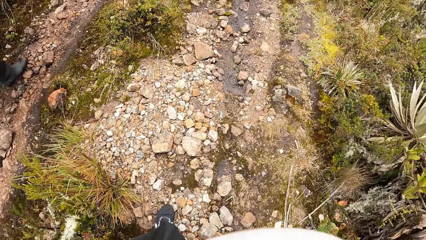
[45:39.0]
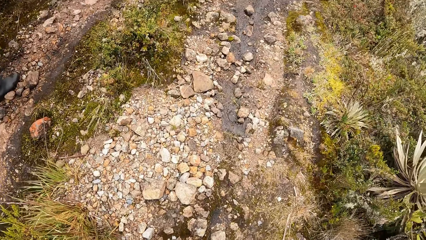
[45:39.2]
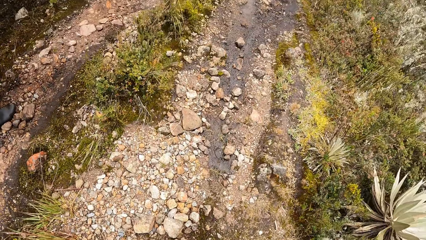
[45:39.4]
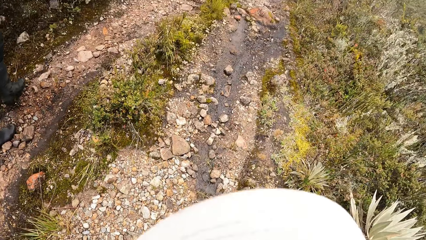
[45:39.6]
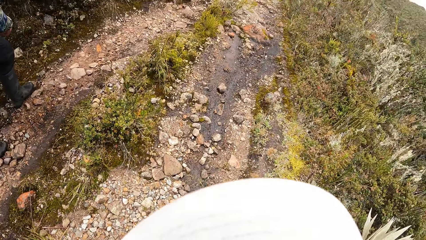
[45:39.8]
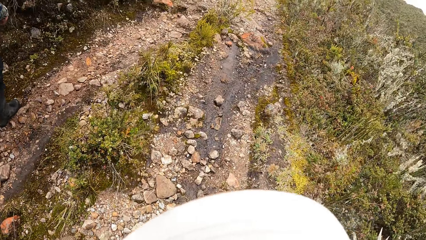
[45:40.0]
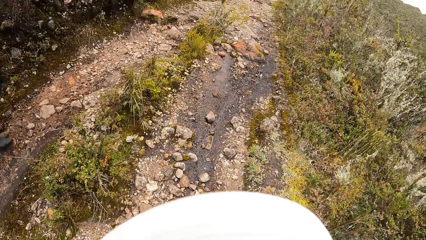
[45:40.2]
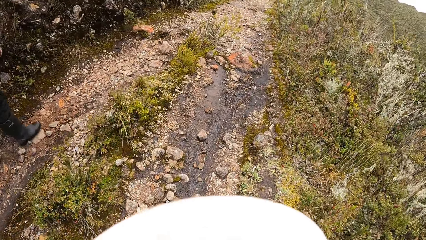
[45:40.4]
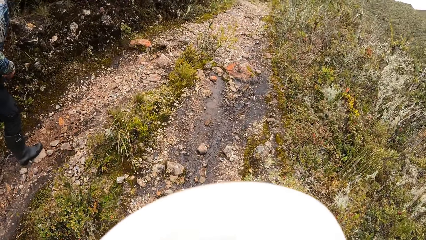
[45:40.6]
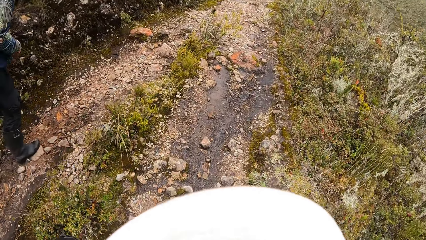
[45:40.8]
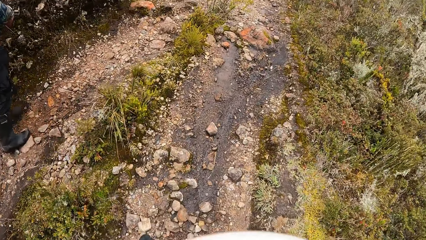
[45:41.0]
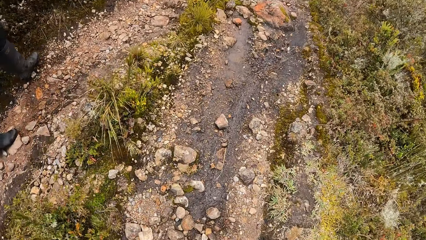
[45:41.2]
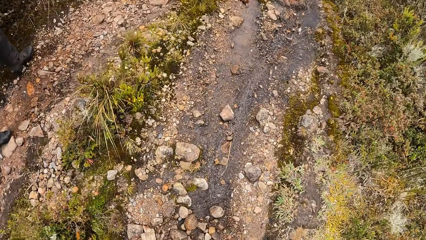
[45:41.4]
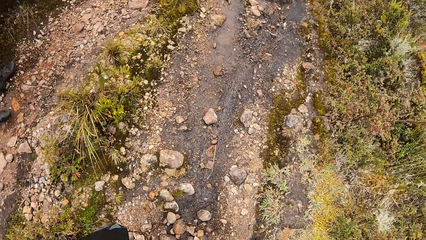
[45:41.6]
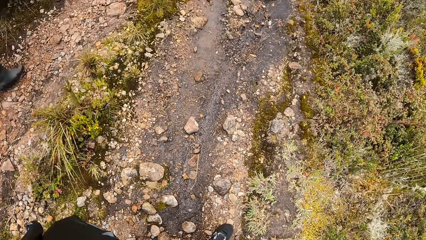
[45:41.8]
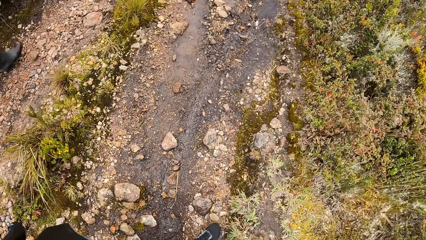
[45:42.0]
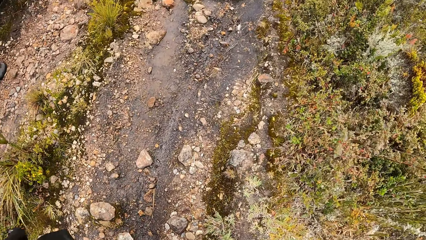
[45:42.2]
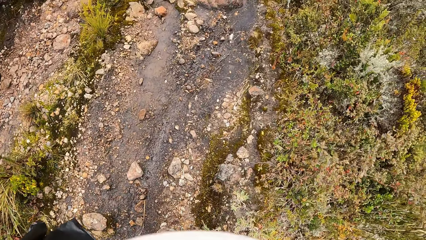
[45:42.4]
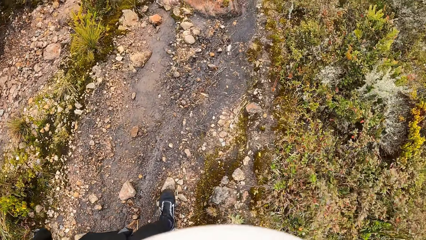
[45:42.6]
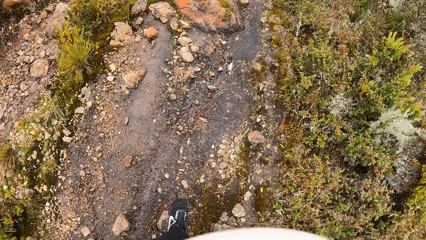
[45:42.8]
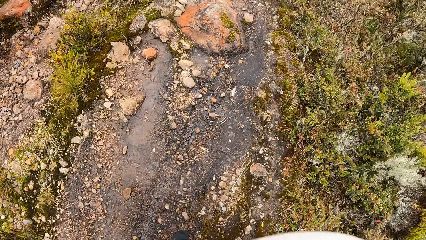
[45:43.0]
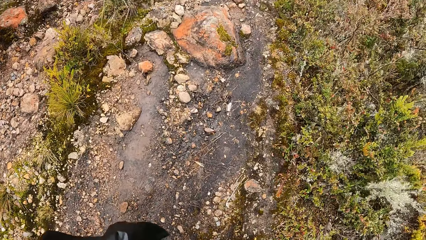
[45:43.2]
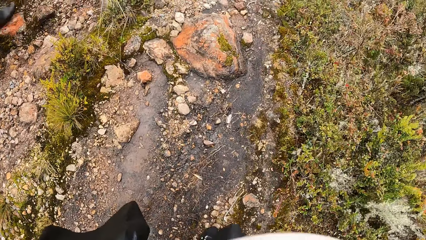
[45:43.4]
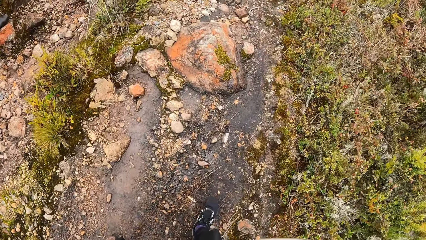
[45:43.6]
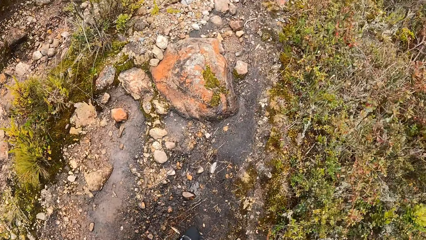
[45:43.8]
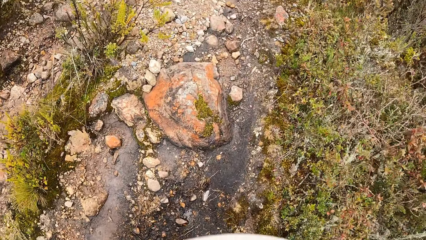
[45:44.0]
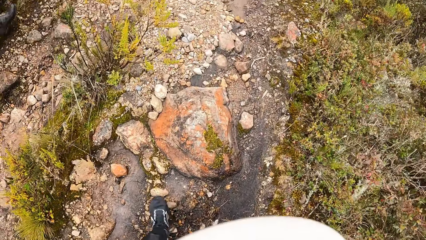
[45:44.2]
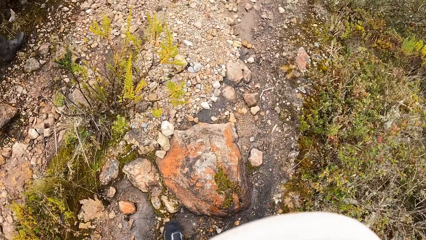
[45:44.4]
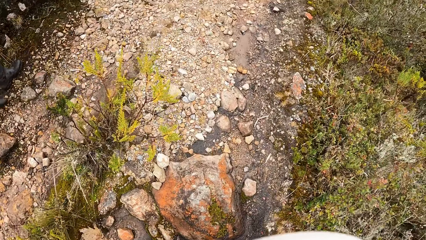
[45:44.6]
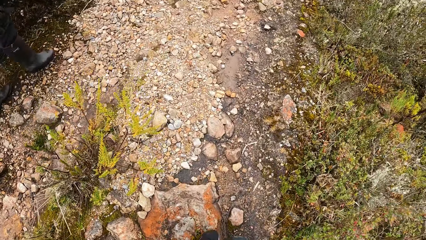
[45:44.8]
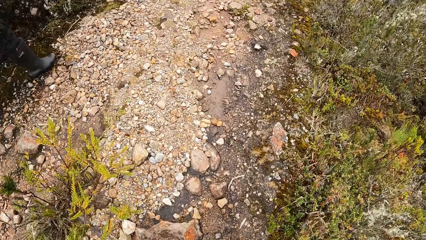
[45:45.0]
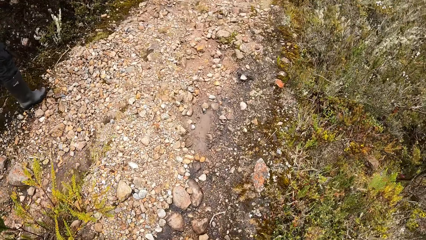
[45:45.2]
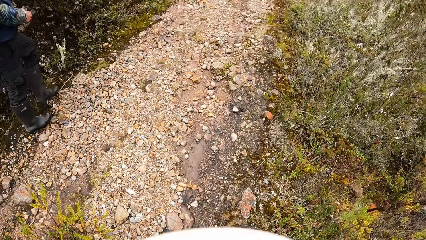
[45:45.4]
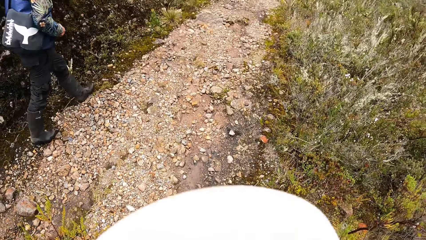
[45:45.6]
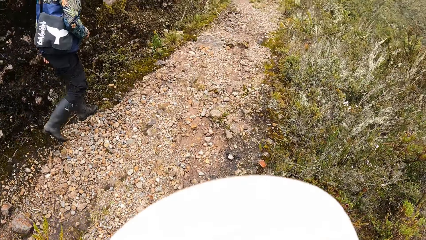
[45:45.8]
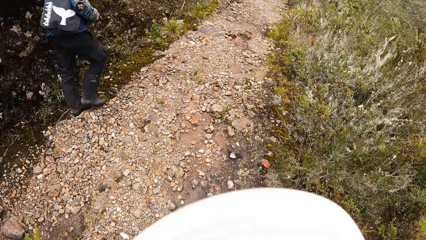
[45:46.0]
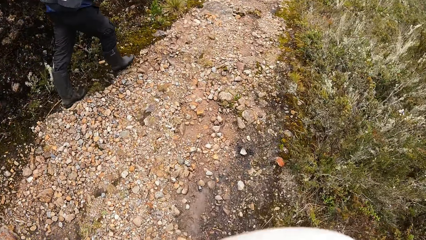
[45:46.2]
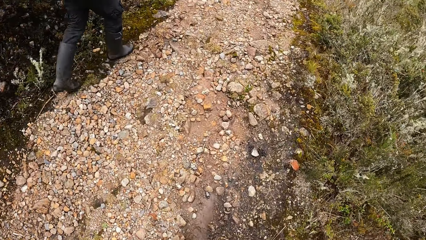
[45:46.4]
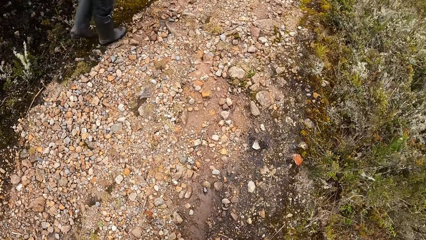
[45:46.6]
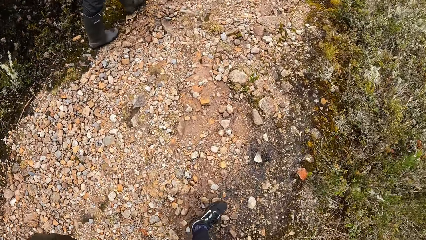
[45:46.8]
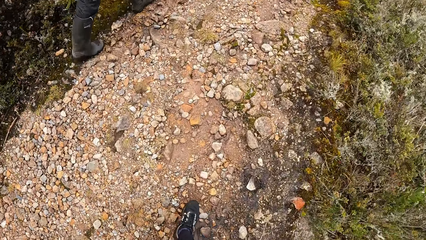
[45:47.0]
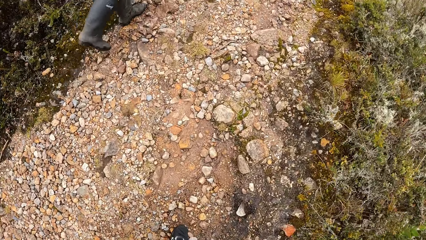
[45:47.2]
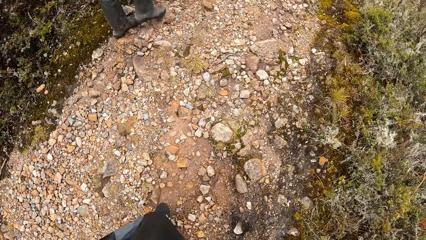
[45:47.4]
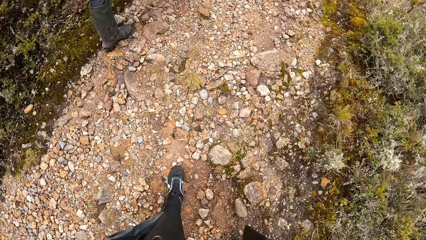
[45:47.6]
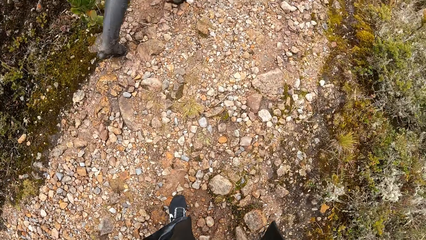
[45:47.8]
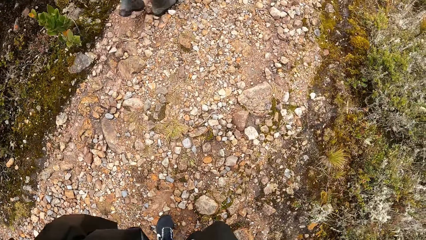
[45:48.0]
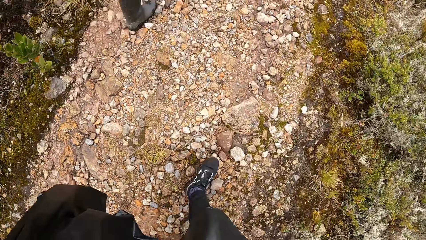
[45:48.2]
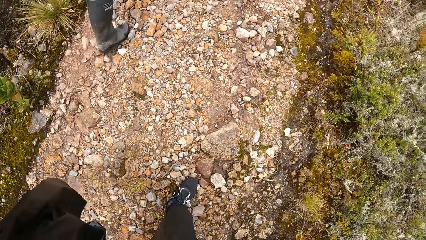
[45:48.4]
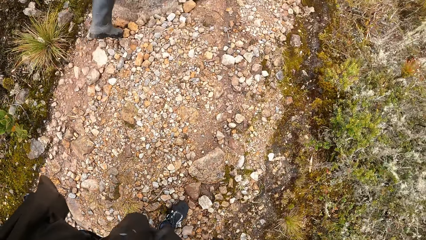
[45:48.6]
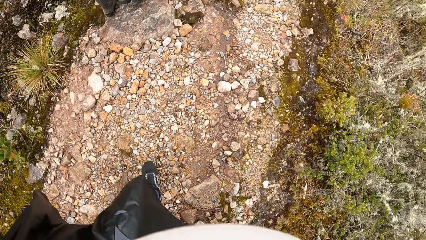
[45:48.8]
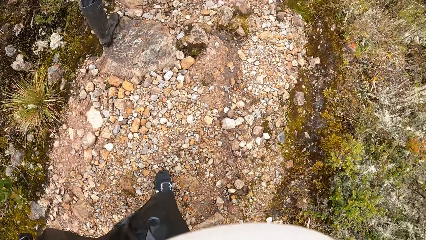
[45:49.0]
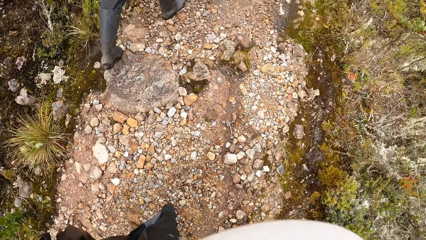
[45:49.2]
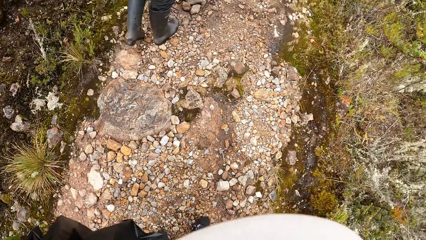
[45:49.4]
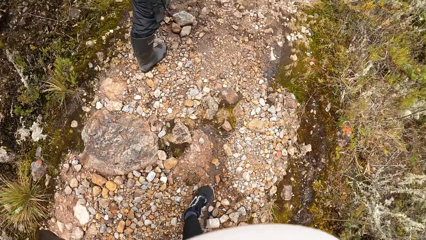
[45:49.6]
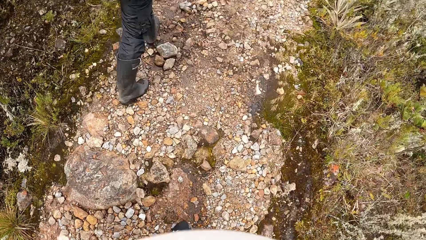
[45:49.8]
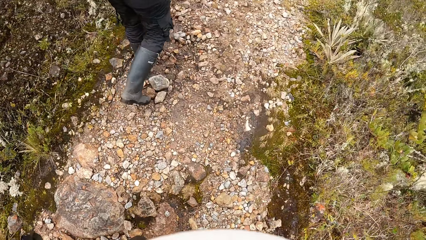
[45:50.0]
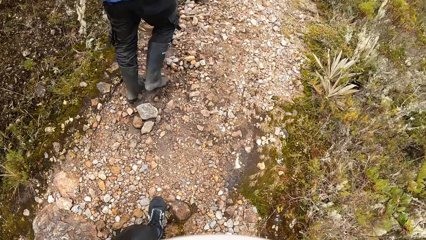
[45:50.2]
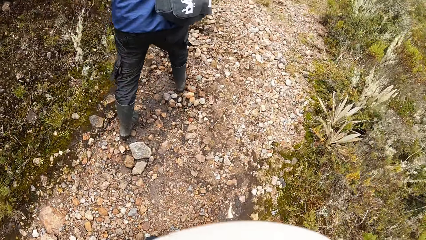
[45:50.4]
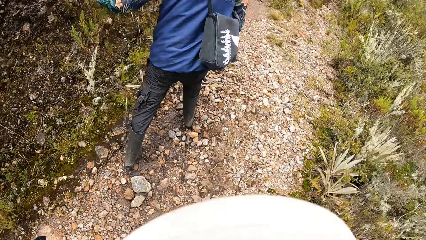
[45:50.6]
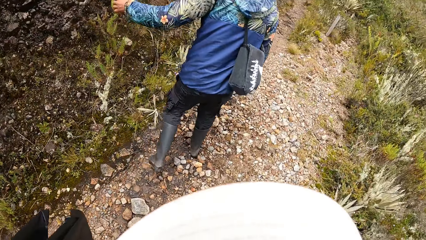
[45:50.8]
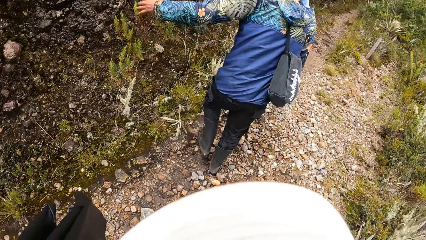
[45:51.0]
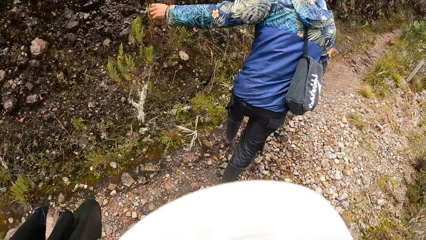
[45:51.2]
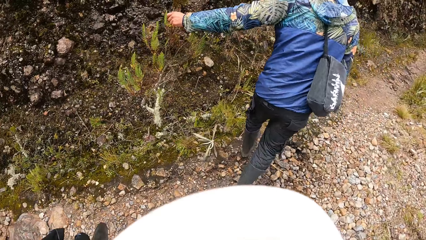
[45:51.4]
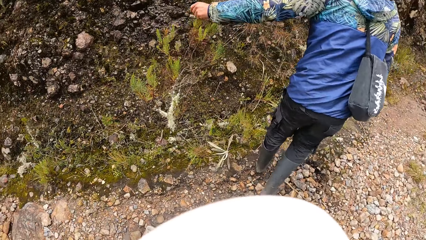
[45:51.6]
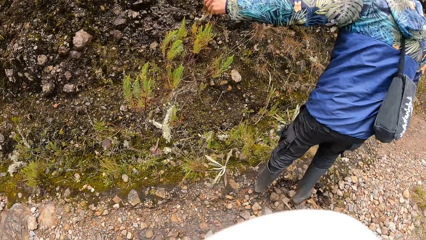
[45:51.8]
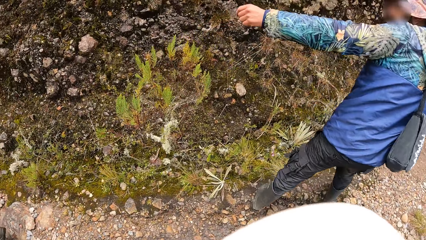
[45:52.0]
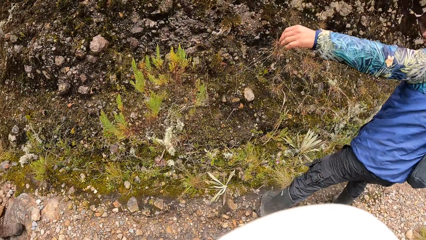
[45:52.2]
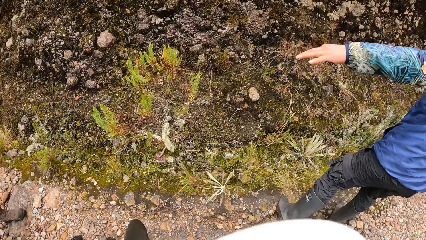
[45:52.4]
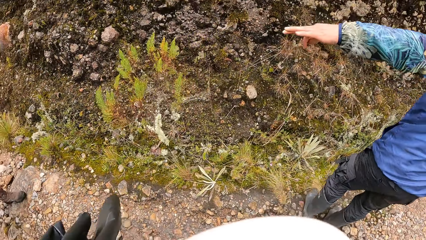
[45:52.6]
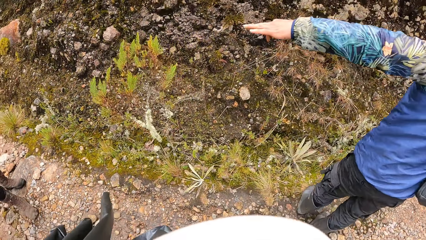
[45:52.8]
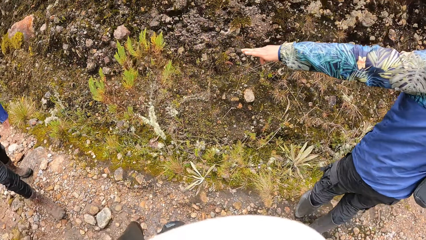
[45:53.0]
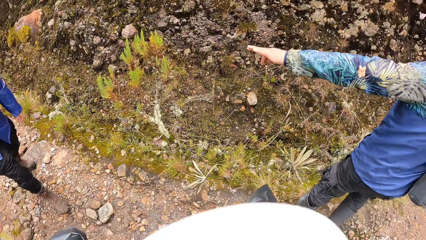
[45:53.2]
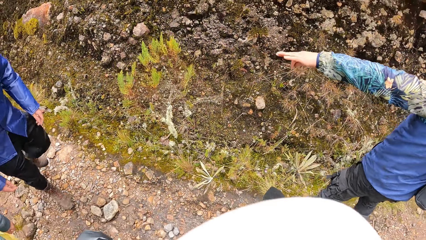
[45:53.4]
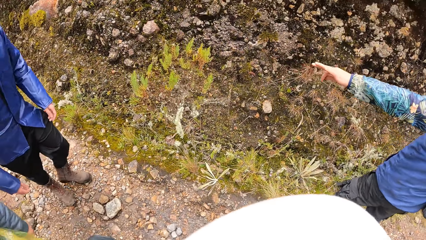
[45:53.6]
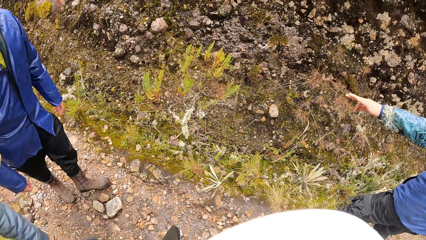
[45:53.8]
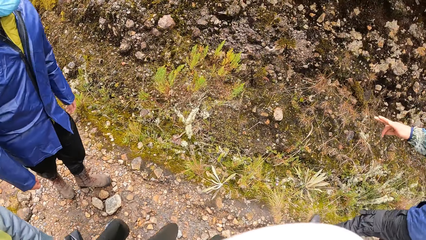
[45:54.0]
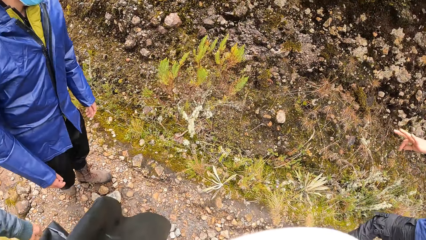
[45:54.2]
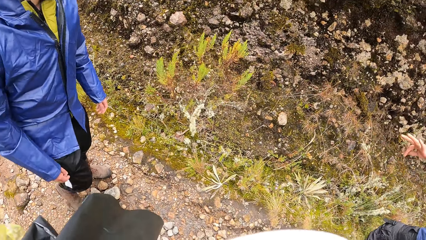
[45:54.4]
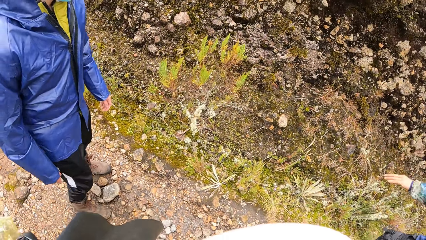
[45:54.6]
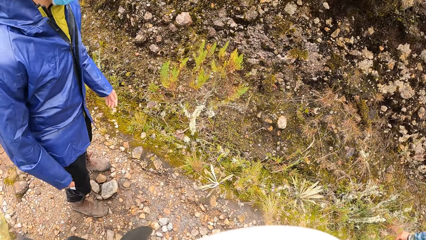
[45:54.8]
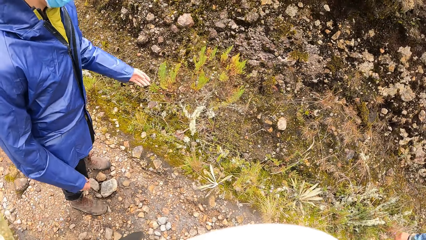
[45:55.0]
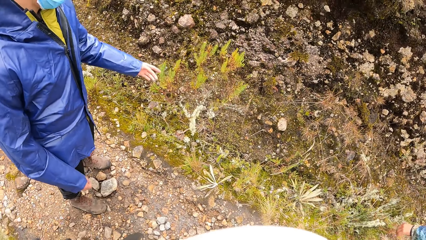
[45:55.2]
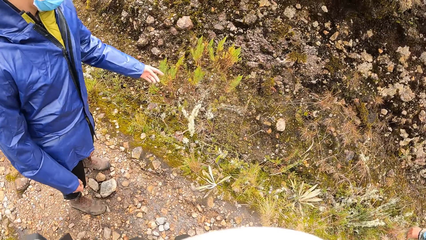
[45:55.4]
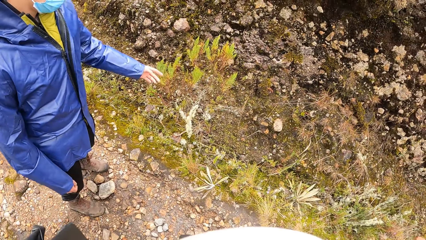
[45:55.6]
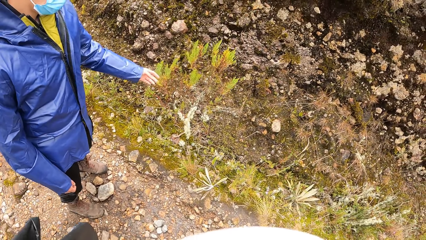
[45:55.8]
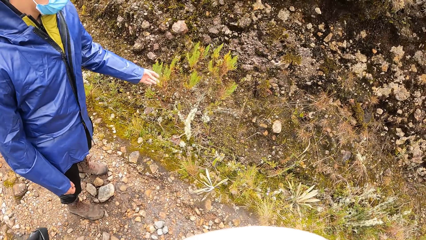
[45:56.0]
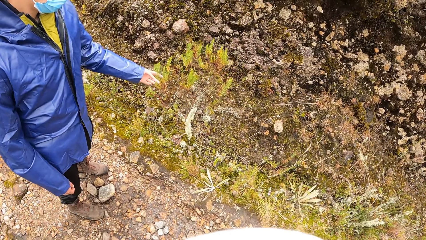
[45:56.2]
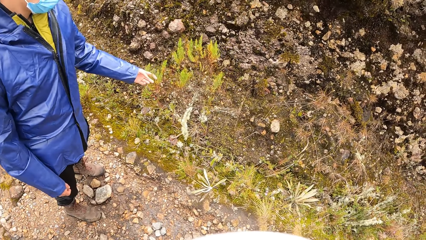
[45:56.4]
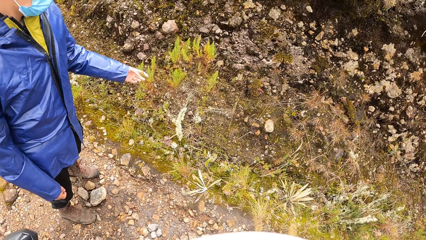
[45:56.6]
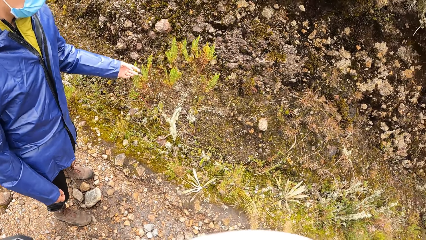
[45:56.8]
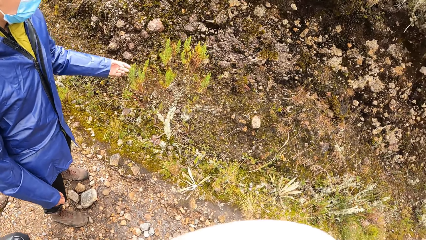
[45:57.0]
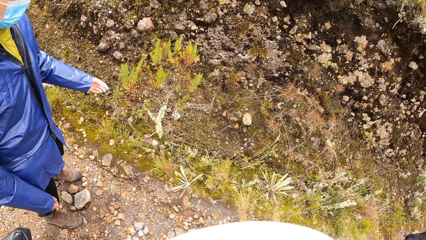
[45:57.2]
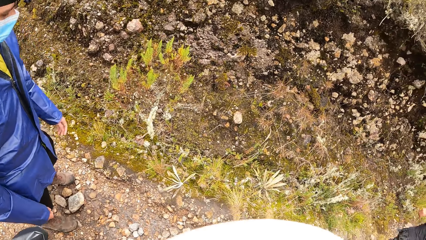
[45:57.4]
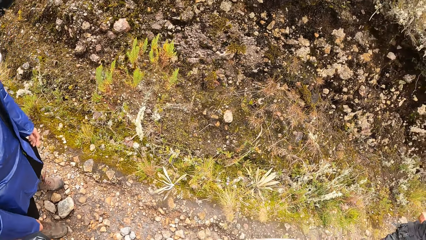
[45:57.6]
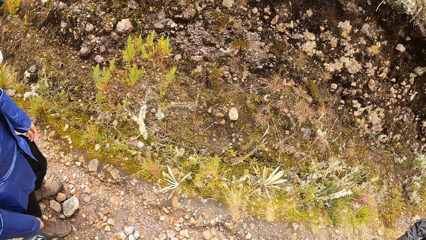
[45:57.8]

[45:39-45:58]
A man touches a plant with his left hand. The camera wearer looks at the shrub. They look at a man. Another man touches the plant with his left hand.
